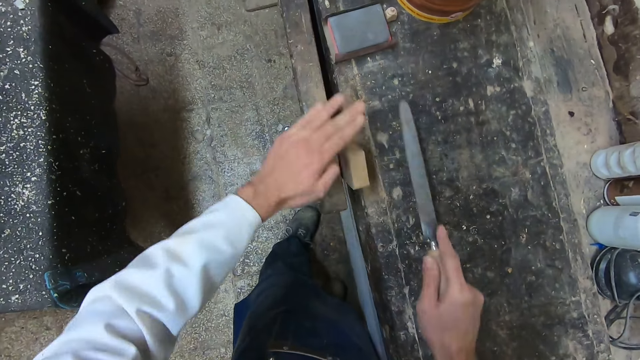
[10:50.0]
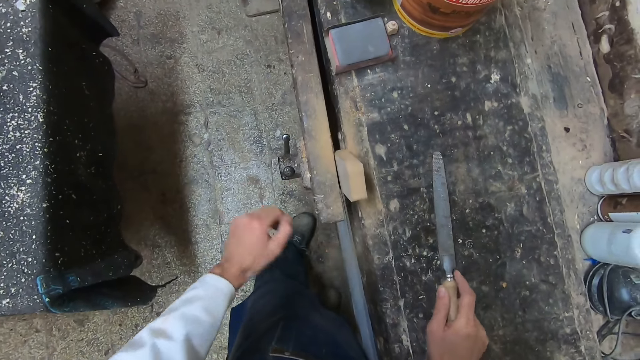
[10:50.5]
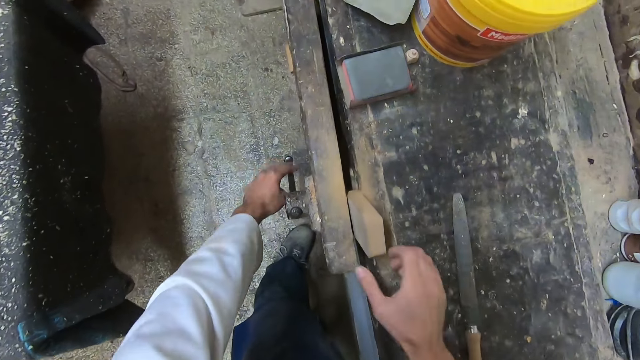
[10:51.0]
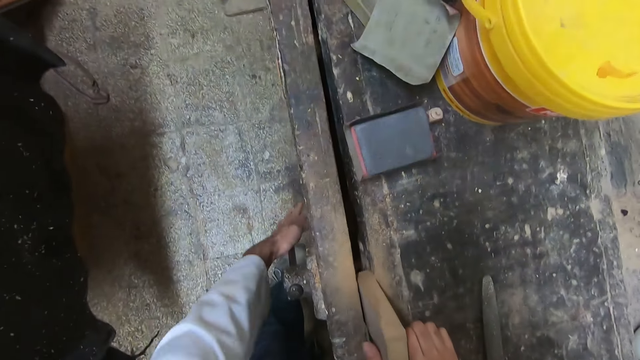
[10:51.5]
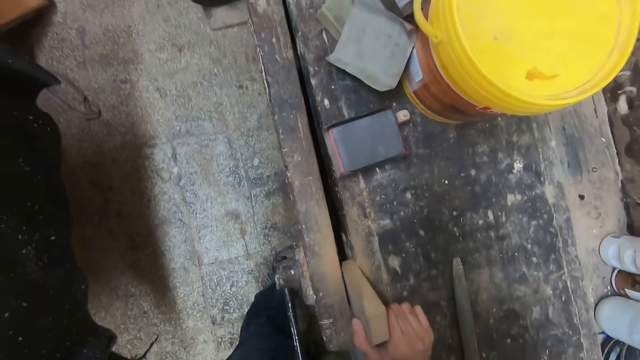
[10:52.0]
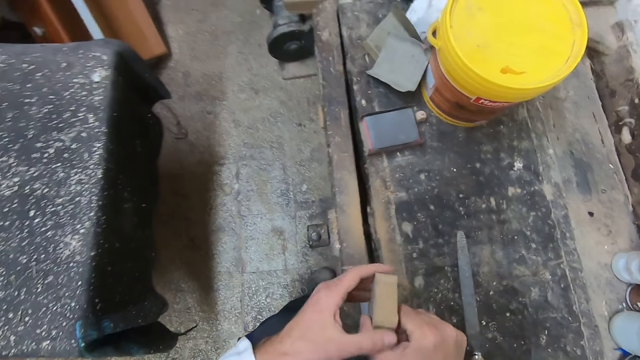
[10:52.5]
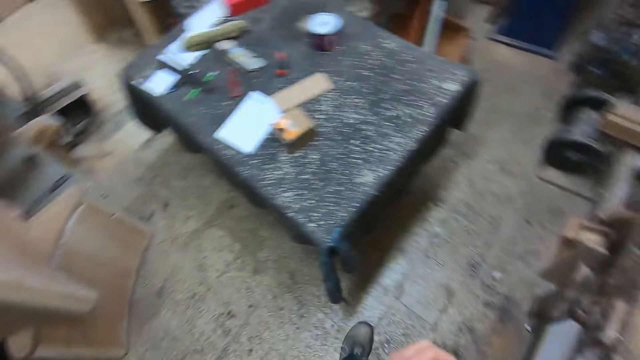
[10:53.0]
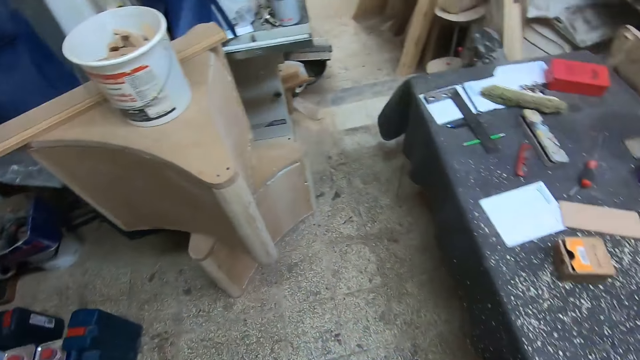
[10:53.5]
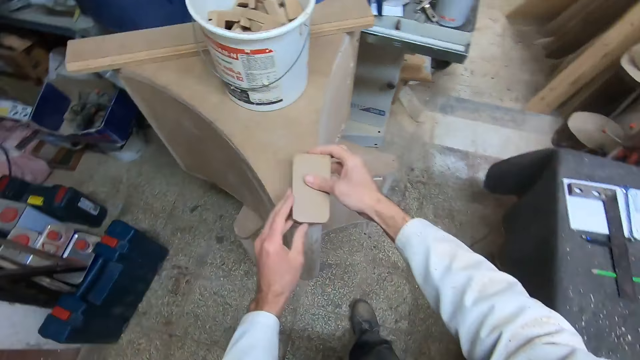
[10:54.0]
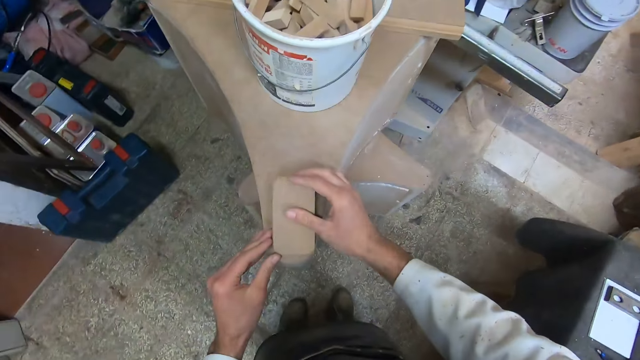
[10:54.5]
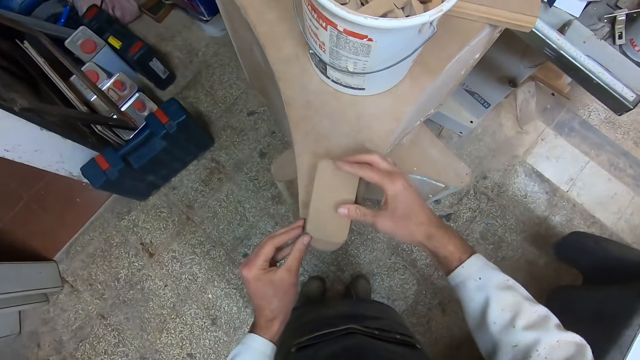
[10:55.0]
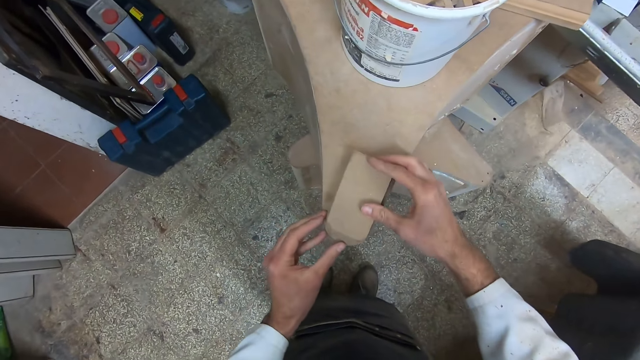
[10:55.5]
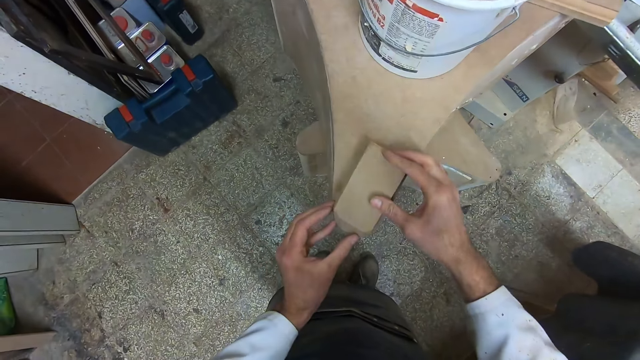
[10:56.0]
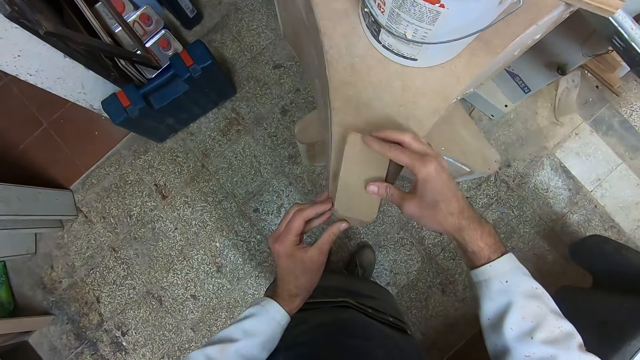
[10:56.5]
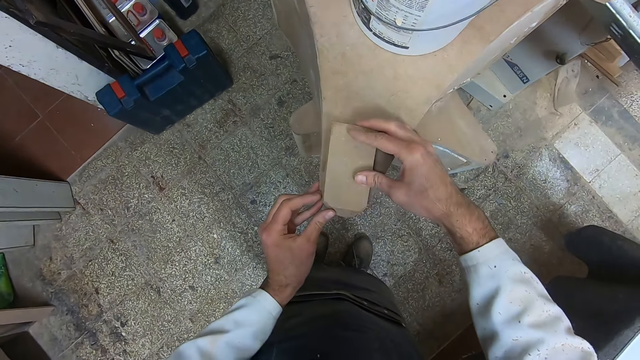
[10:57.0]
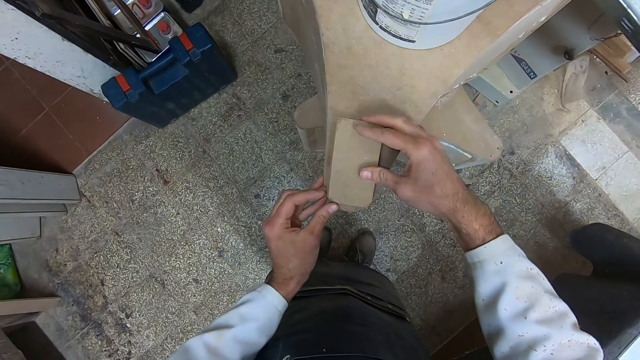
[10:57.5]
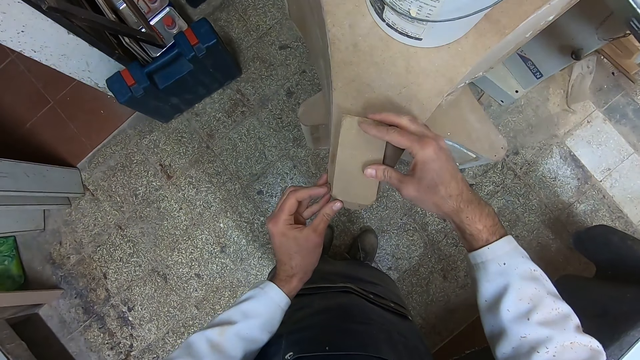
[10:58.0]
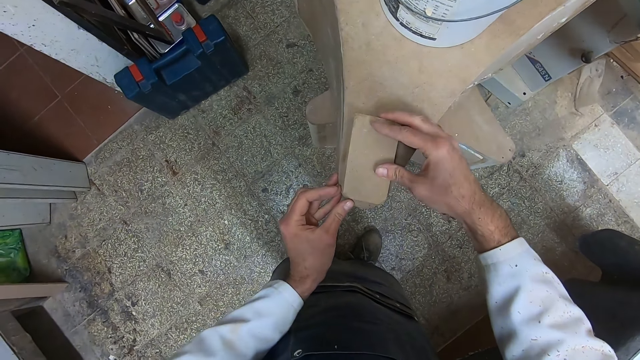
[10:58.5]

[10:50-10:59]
The camera wearer brushes dust off the wood with his left hand. He drops the chisel on the workbench. He loosens the knob with his left hand. He pulls out the wood from the part of the workbench with his right hand. He walks to the wooden base or table. He places the wood on an edge of the wooden base. He measures the piece of wood to the table.

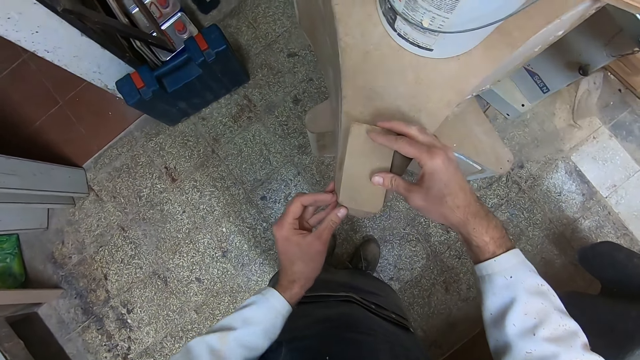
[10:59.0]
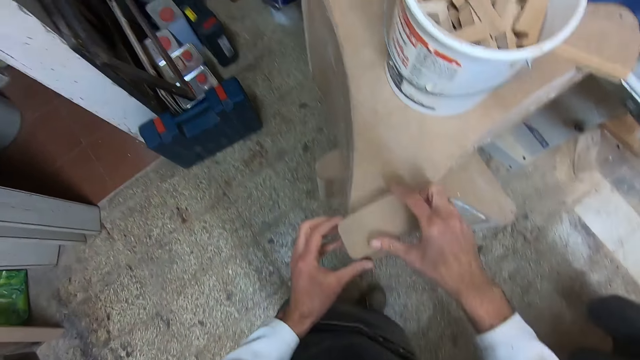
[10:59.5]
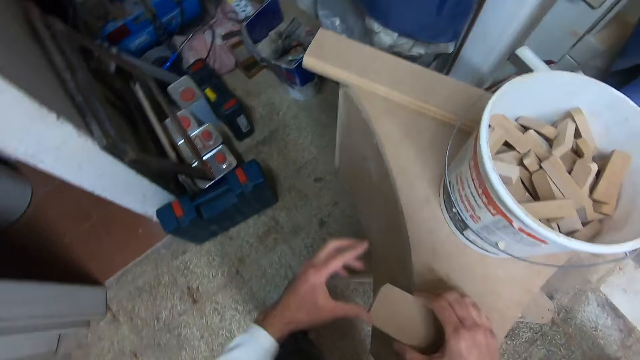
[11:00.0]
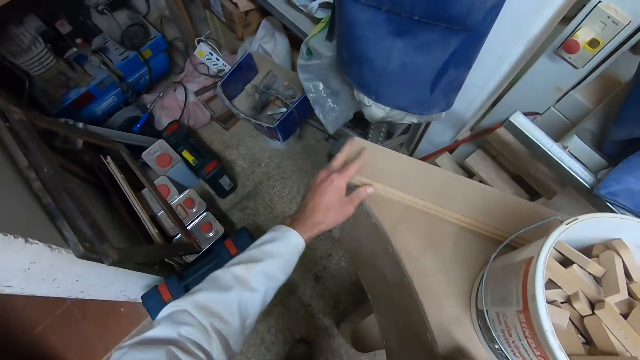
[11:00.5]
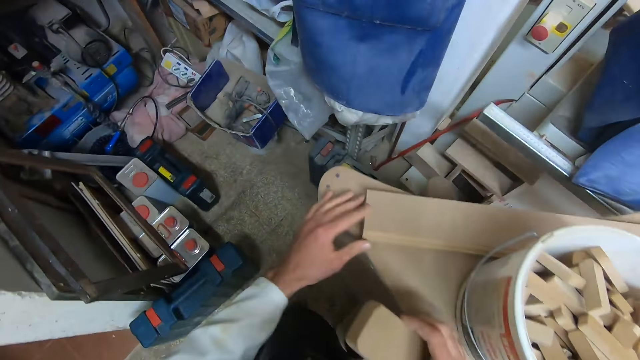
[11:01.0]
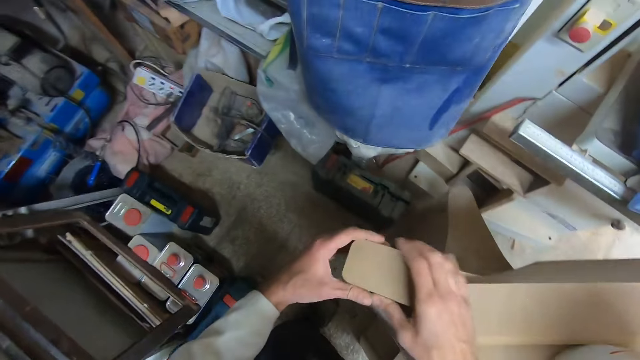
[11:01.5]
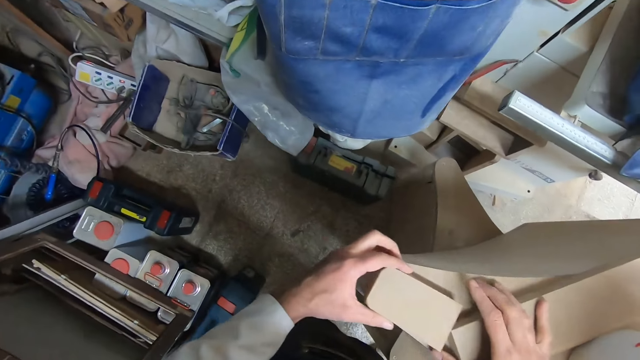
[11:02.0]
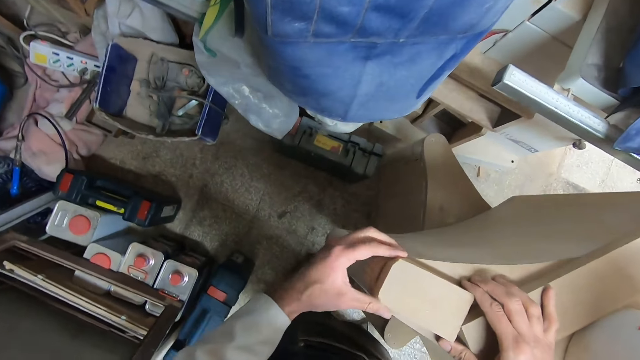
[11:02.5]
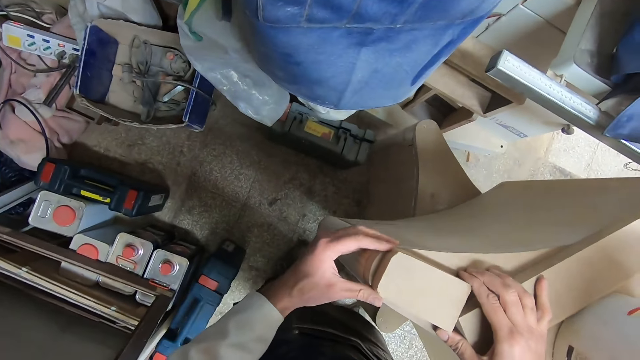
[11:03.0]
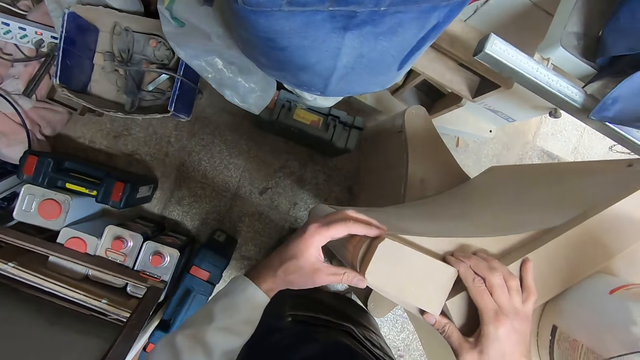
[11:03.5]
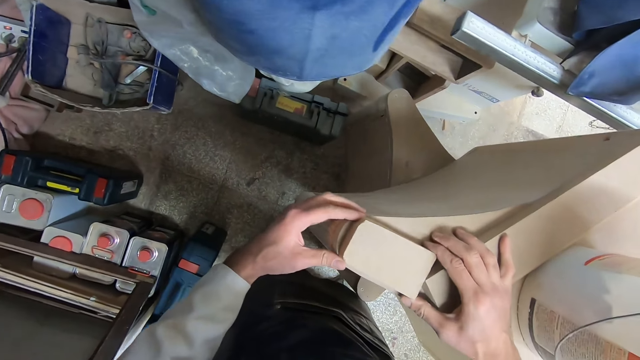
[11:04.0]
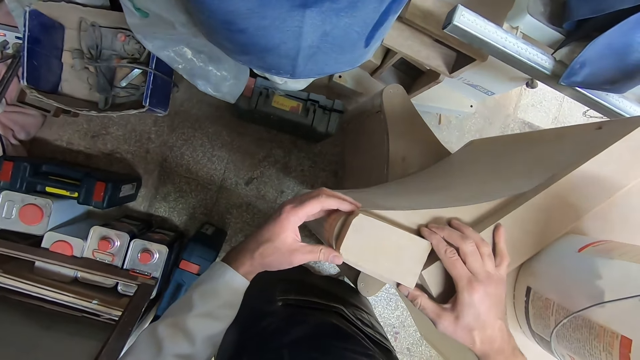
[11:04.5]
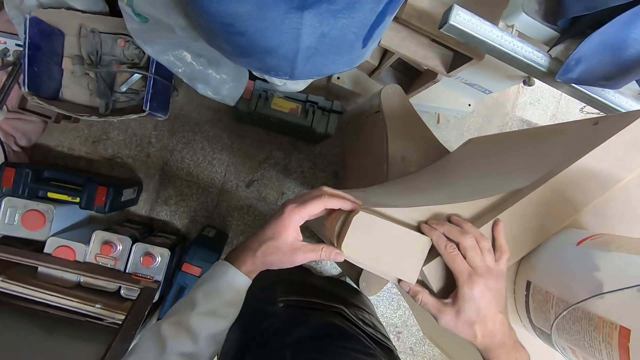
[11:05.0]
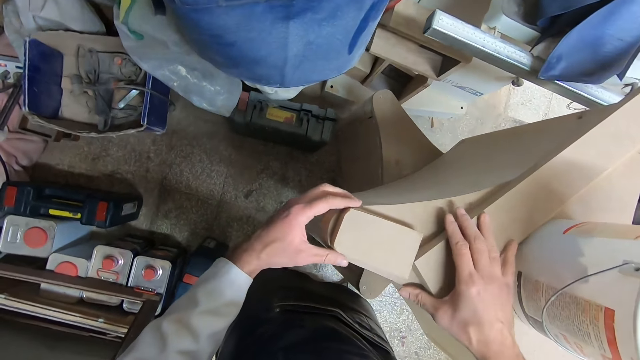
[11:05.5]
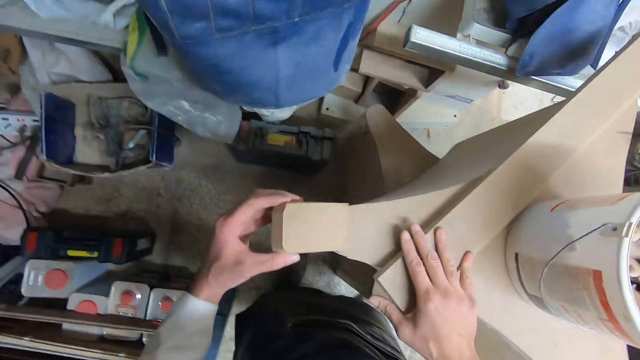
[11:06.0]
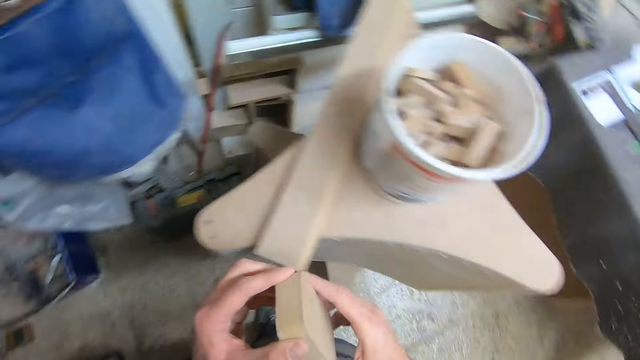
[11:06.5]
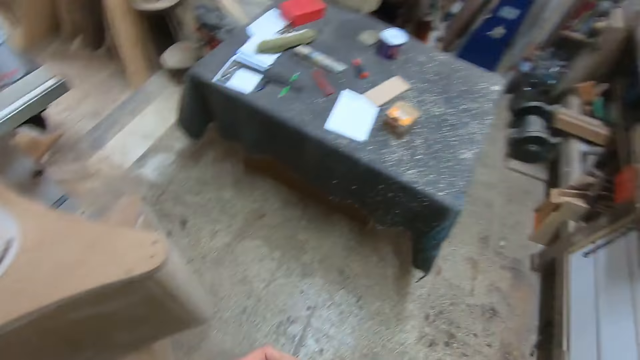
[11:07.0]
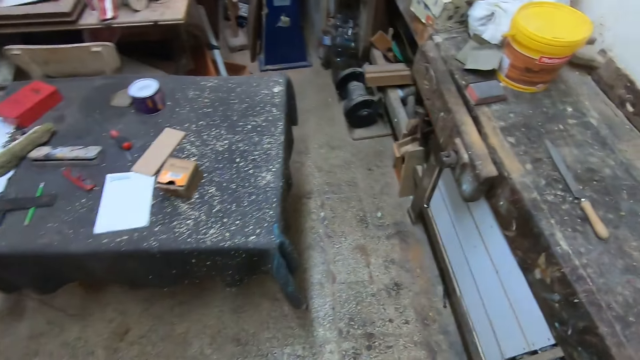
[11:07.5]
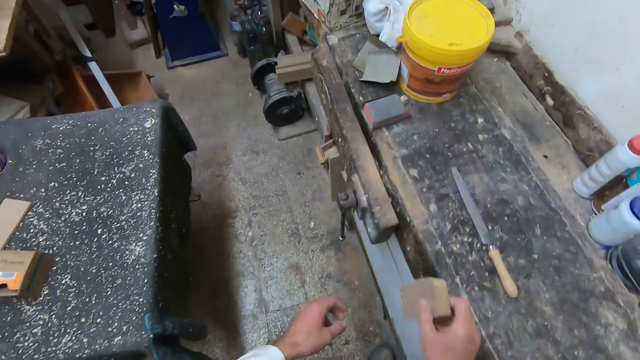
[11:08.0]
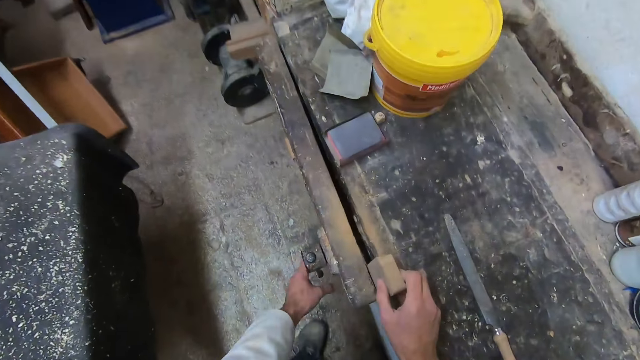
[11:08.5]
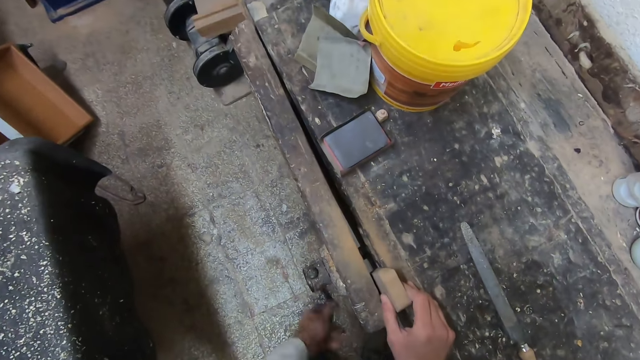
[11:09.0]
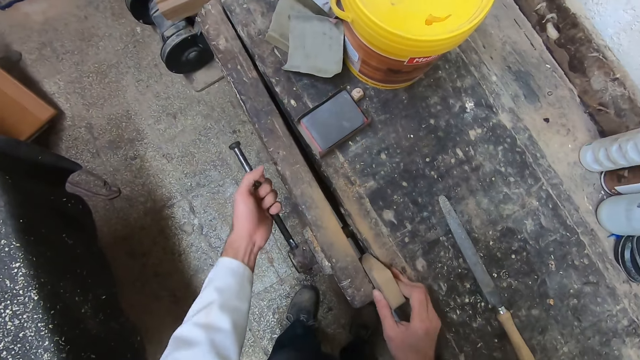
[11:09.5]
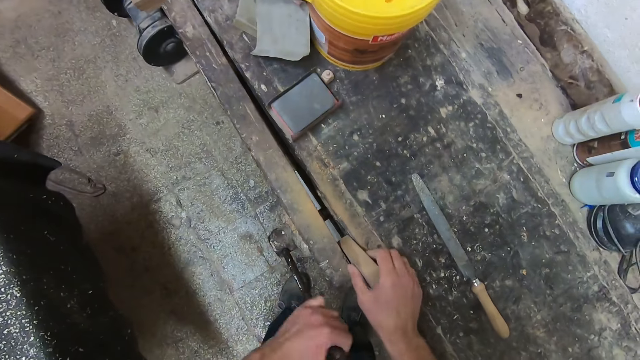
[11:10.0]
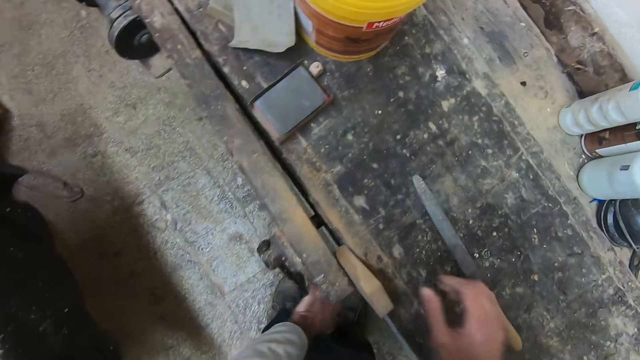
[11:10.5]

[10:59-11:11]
The camera wearer collects the piece of wood. He moves a piece of wood on the wooden base or table. He places the wood on another edge of the wooden base. He measures the piece of wood to the table. He picks up the wood with his left hand. He moves the other wood on the wooden base with his right hand. He walks to the workbench. He fixes the wood in the part of the workbench with his right hand. He tightens the knob with his left hand.
